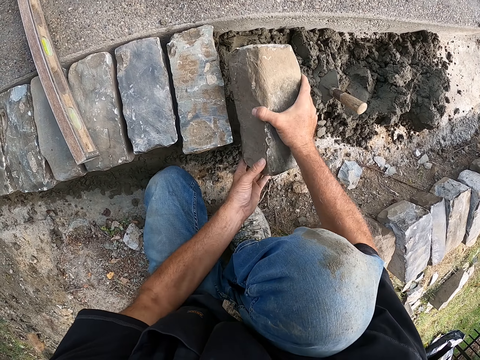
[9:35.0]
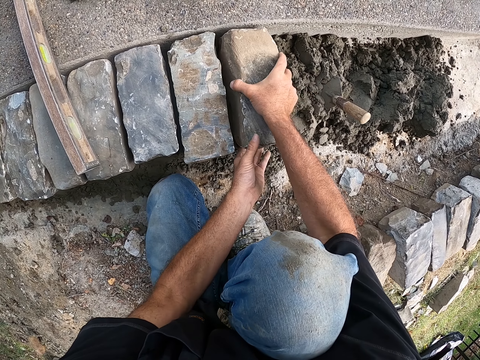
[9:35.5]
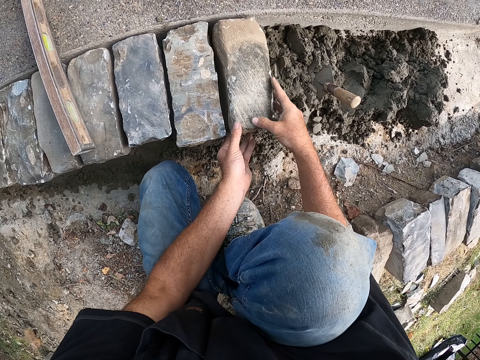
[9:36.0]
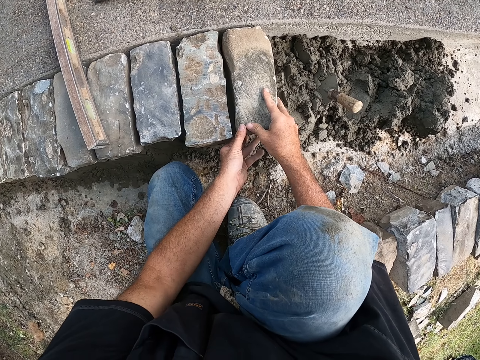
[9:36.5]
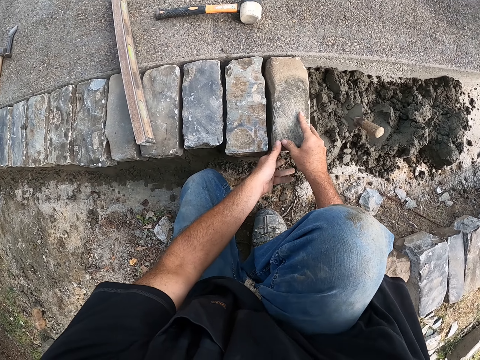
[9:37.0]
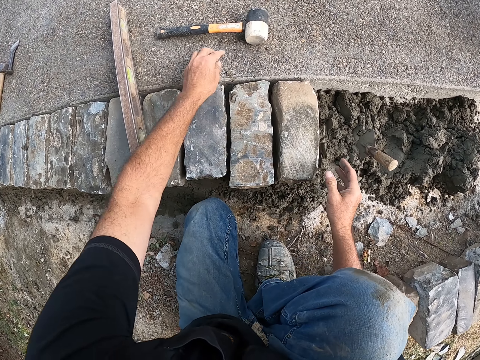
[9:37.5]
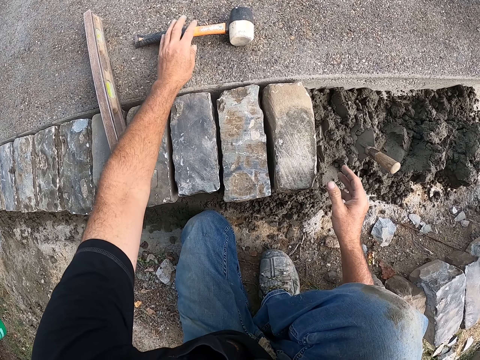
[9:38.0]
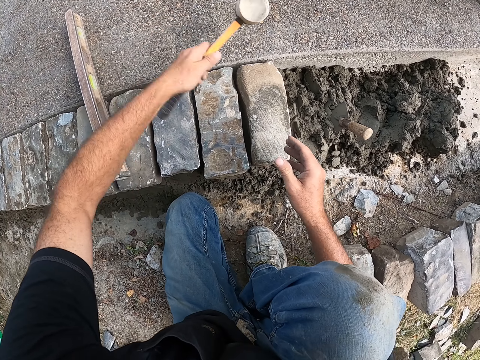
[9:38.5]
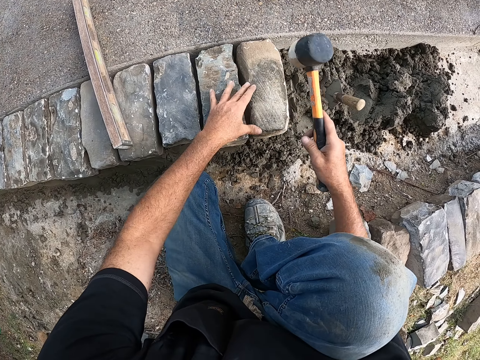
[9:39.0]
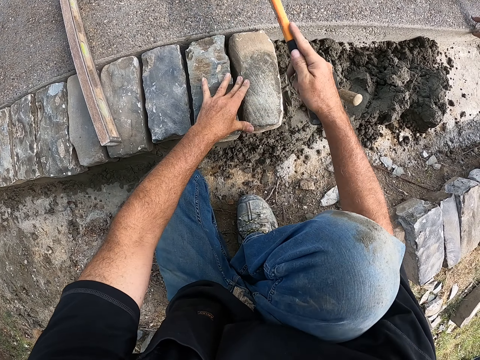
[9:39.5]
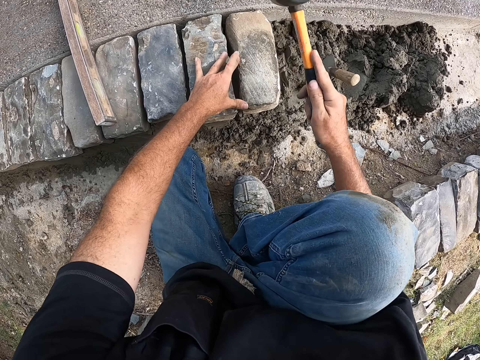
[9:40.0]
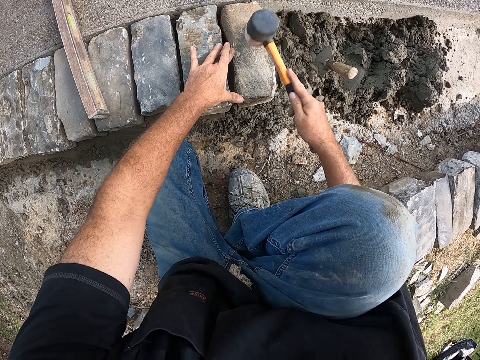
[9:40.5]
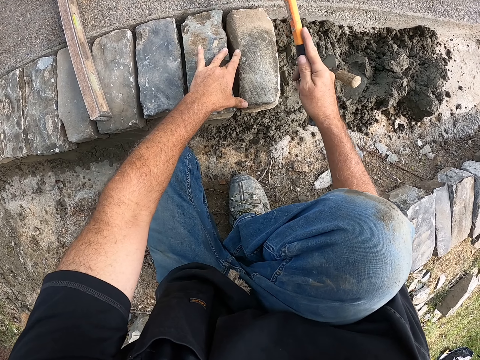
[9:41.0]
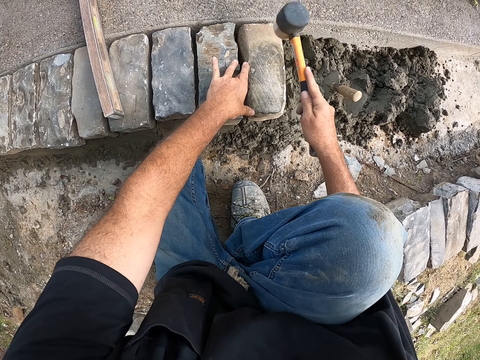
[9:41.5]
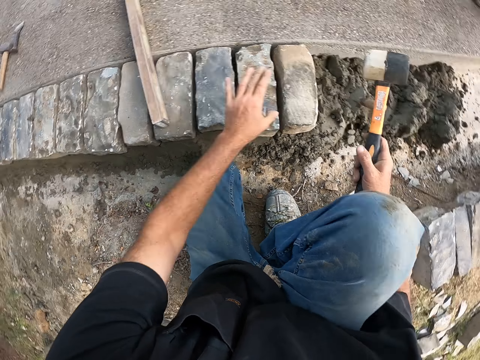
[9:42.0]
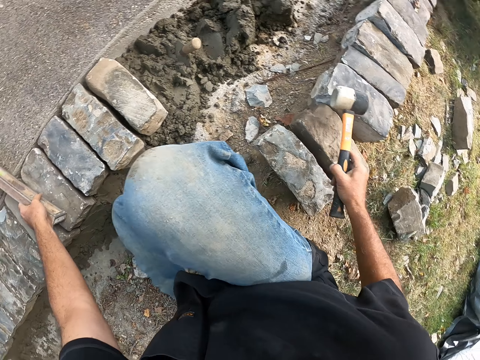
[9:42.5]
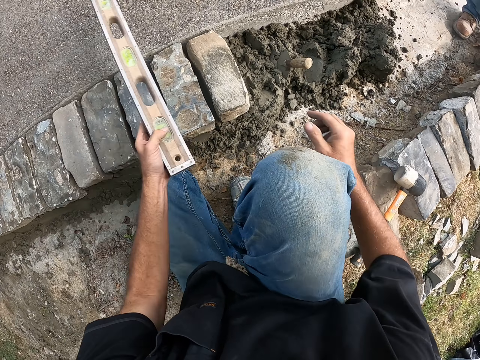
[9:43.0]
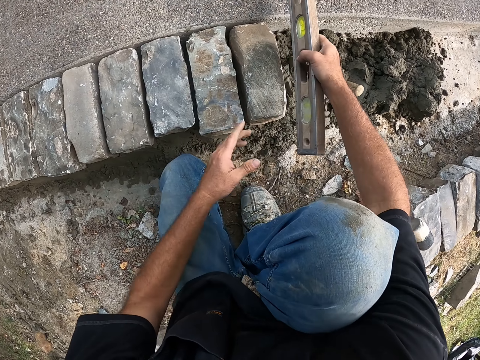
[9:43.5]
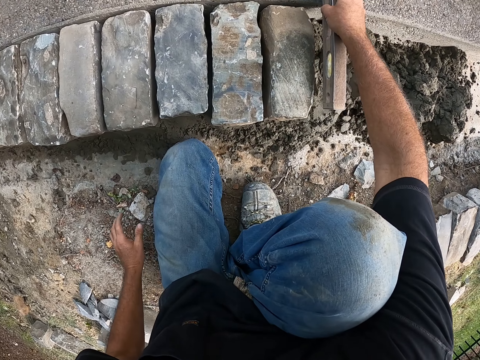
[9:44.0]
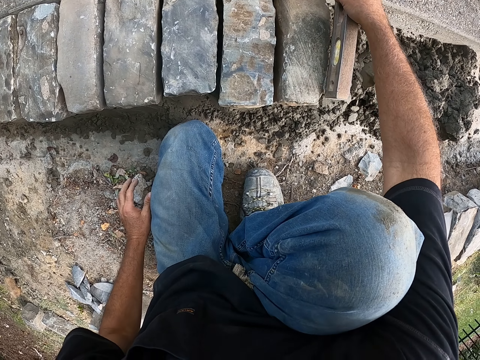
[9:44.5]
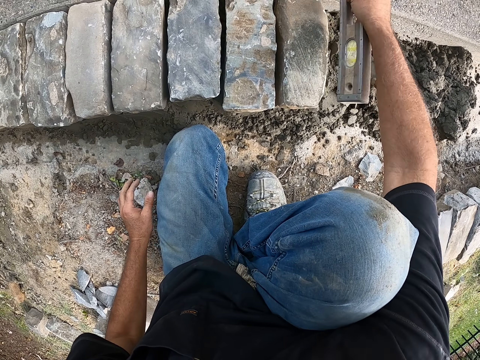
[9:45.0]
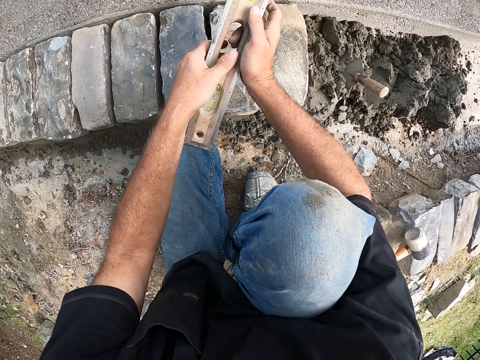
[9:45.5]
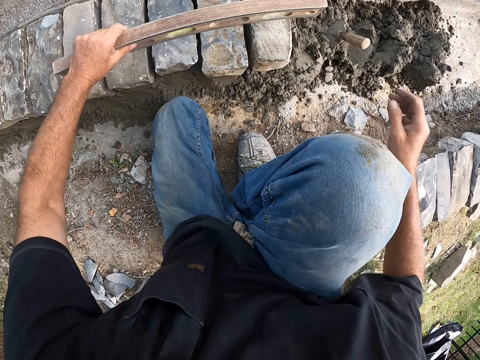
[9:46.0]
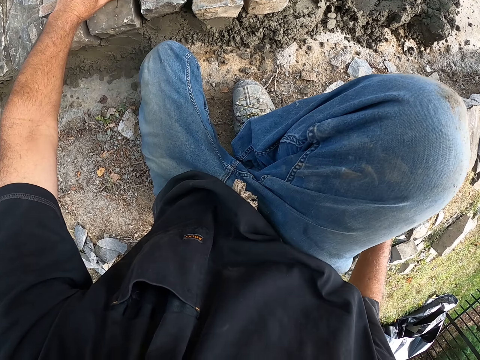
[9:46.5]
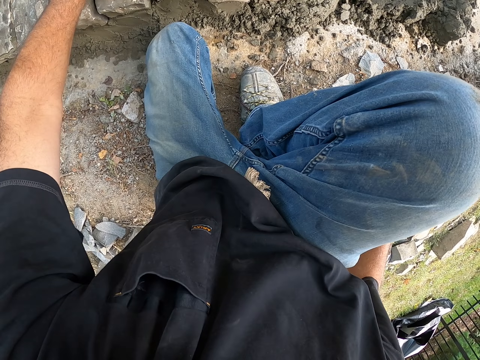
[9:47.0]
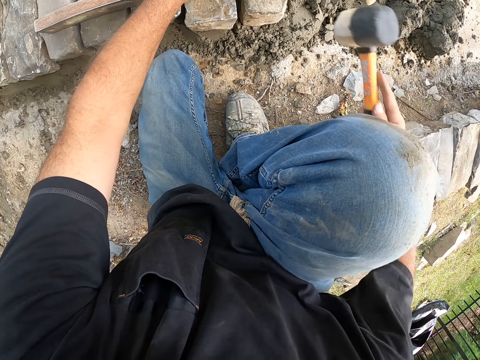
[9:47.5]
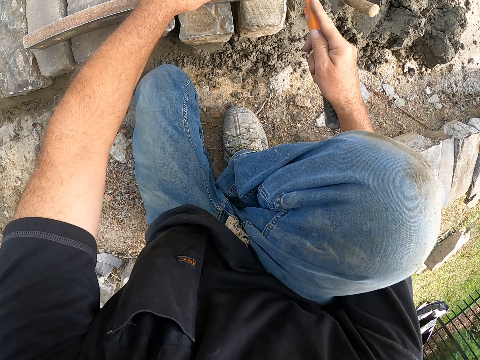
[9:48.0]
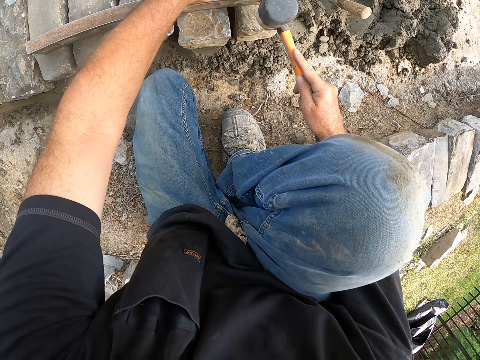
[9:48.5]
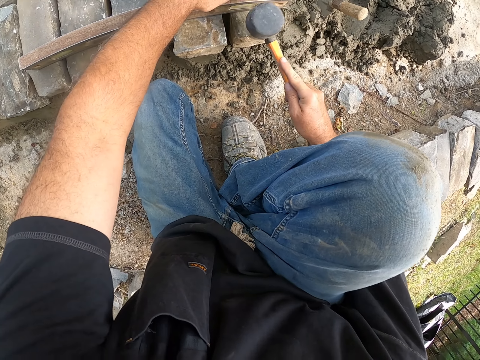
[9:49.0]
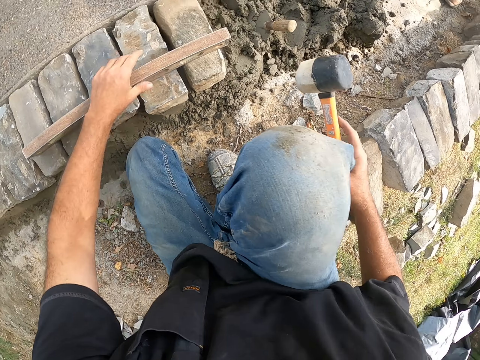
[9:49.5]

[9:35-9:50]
The camera wearer places the stone block on the mortar with both hands. He adjusts the stone block on the mortar with both hands. He removes mortar from the ground with his left hand. He picks up a mallet from the ground with his left hand. He passes the mallet from his left hand to his right hand. He places his left hand on some stone blocks. He hits the stone block on the mortar with the mallet in his right hand. He picks up a line level from a stone block on the mortar with his left hand. He drops the mallet on the stone blocks with his right hand. He passes the line level from his left hand to his right hand. He measures the ground block with the line level. He places the line level on the ground with his right hand. He passes the line level from his right hand to his left hand. He places the line level on the stone blocks with his left hand. He picks up the mallet from the stone blocks on the ground with his right hand. He hits the stone block on the mortar with the mallet in his right hand.

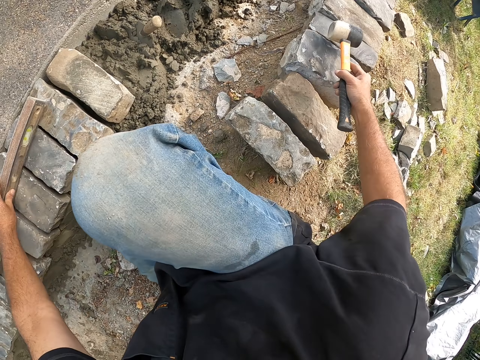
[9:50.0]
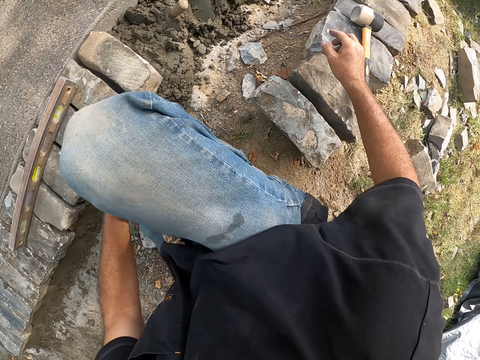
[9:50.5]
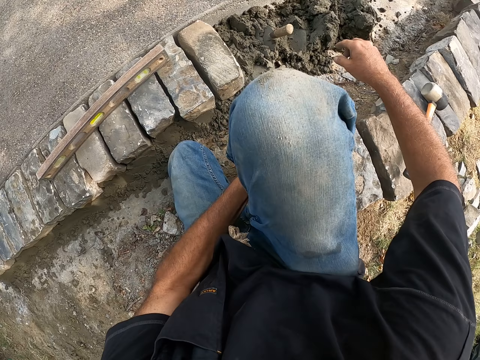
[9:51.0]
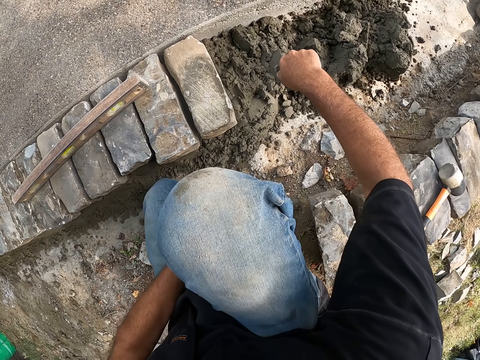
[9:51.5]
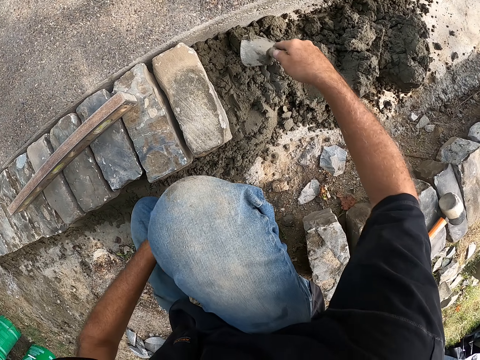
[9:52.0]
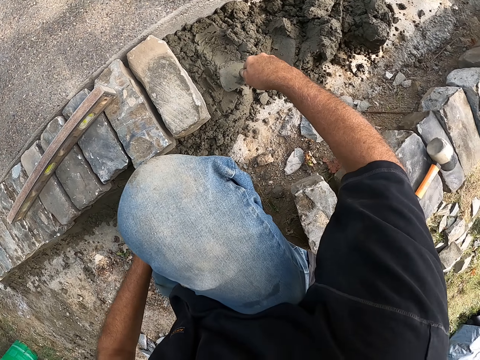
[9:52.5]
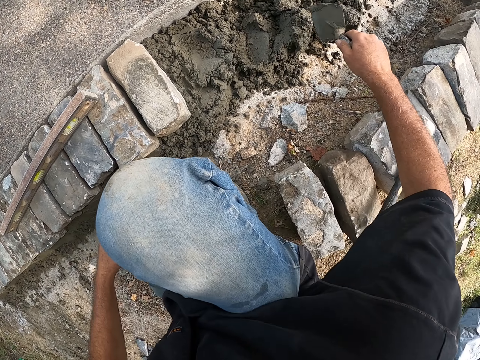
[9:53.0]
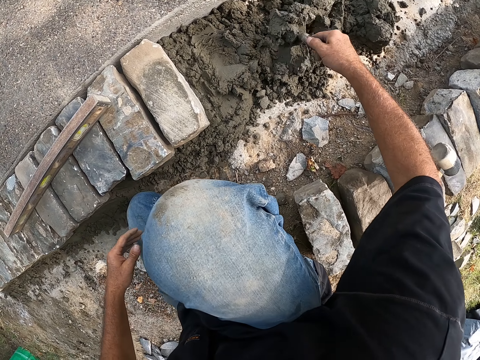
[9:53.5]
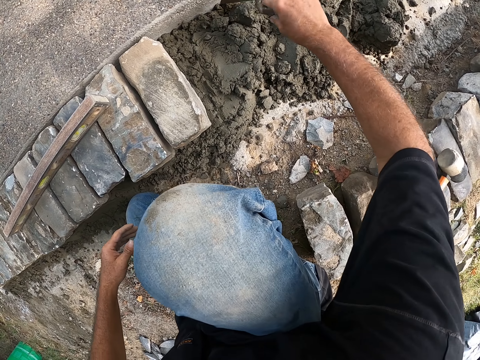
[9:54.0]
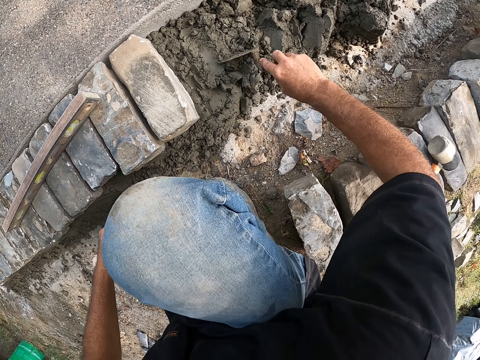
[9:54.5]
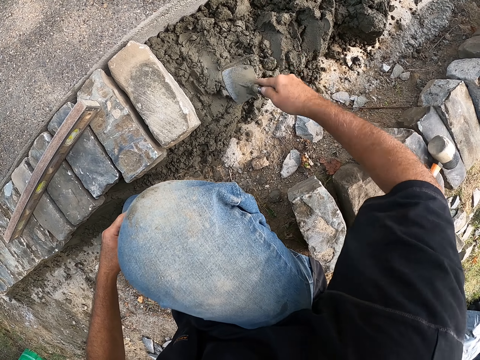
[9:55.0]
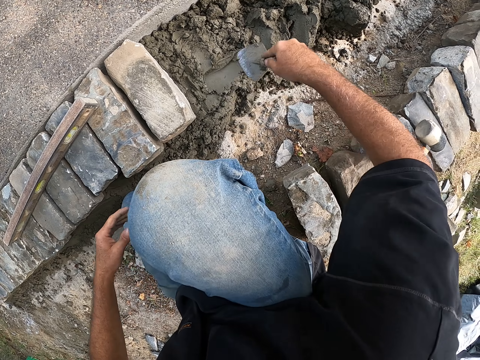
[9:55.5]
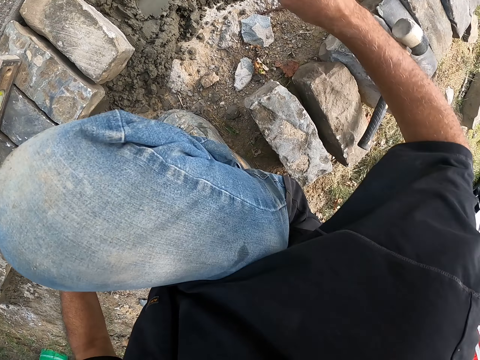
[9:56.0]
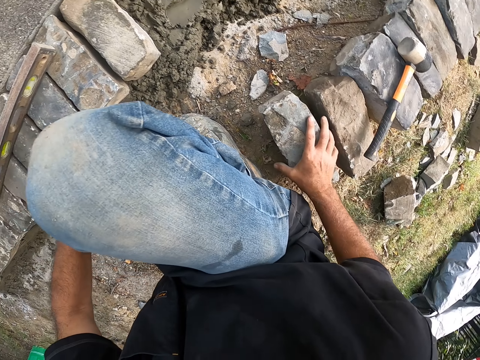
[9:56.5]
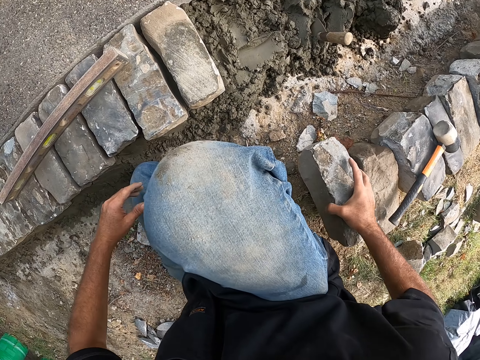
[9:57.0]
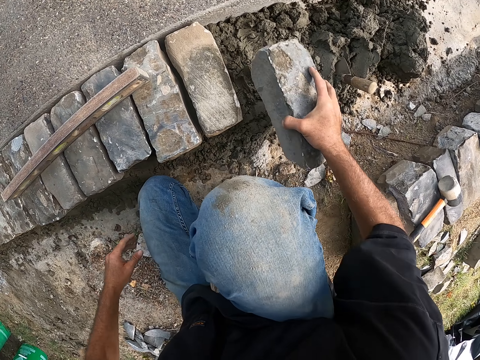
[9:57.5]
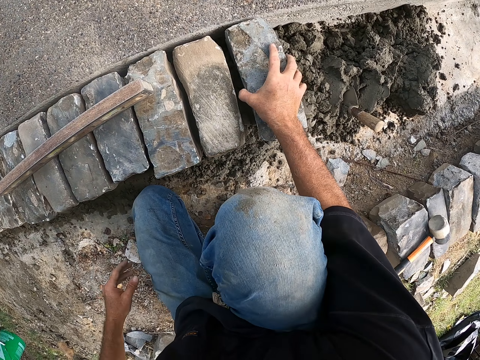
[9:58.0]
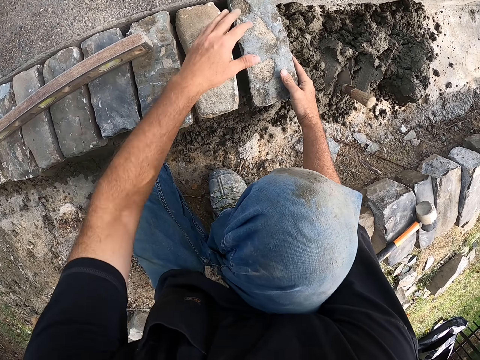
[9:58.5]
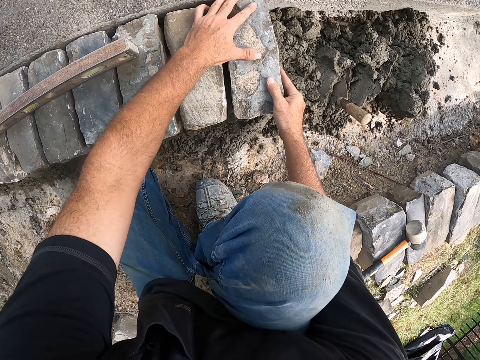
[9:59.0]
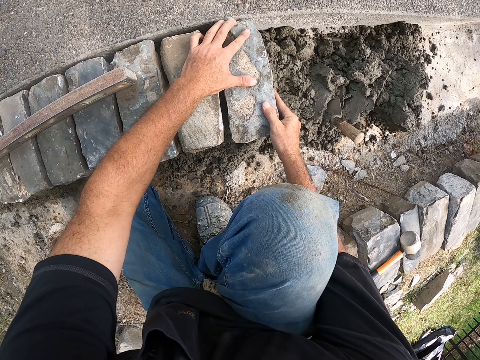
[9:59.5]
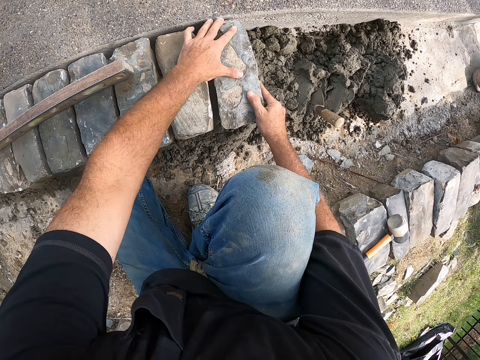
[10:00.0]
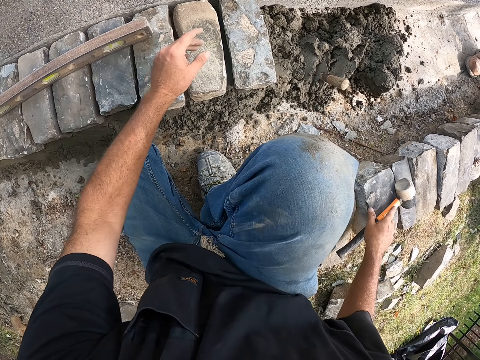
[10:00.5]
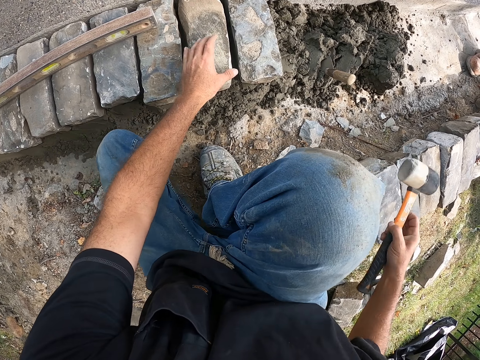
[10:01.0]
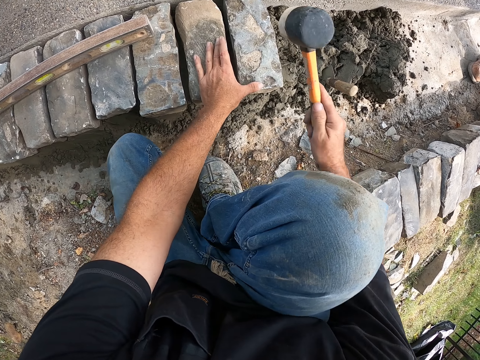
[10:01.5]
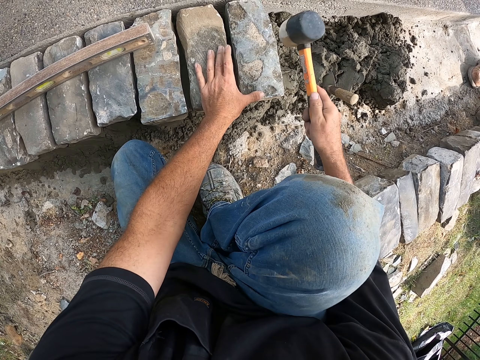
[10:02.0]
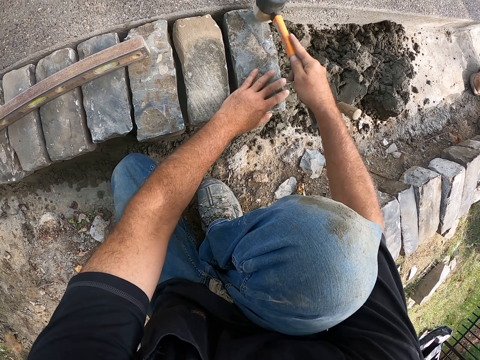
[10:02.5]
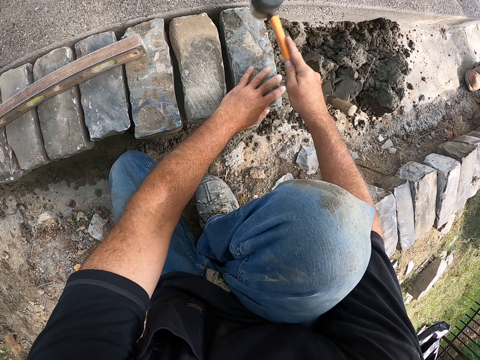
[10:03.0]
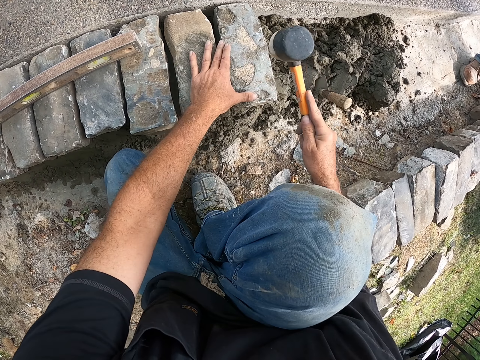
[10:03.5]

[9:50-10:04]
The camera wearer adjusts the line level on the stone blocks with his left hand. He drops the mallet on some stone blocks with his right hand. He picks the trowel from the mortar on the ground with his right hand. He spreads the mortar on the ground with the trowel in his right hand. He carries the mortar from the ground with the trowel in his right hand. He drops the mortar on the ground with the trowel in his right hand. He spreads the mortar on the ground with the trowel in his right hand. He drops the trowel on the mortar with his right hand. He picks a stone block from the ground with his right hand. He places the stone block on the mortar with his right hand. He adjusts the stone block on the mortar with both hands. He picks the mallet from the stone blocks with his right hand. He places his left hand on the stone block. He hits the stone block on the mortar with the mallet in his right hand. He moves his left hand on the stone block.
